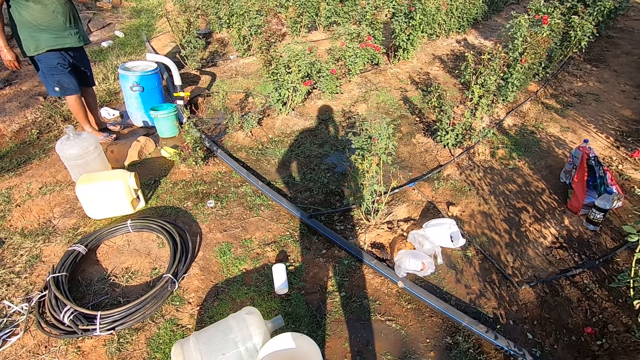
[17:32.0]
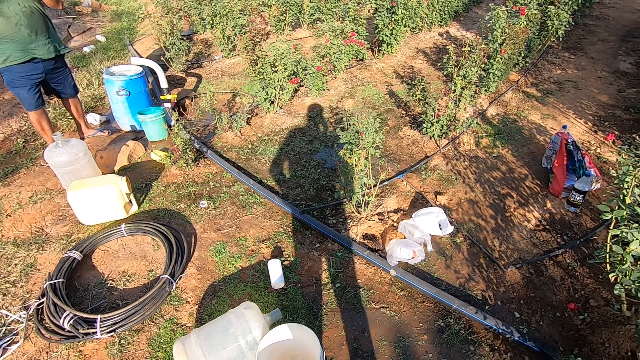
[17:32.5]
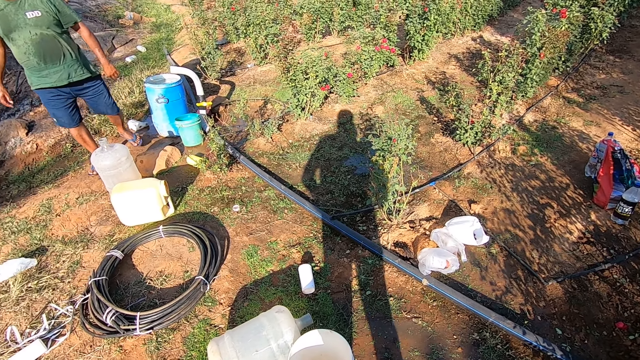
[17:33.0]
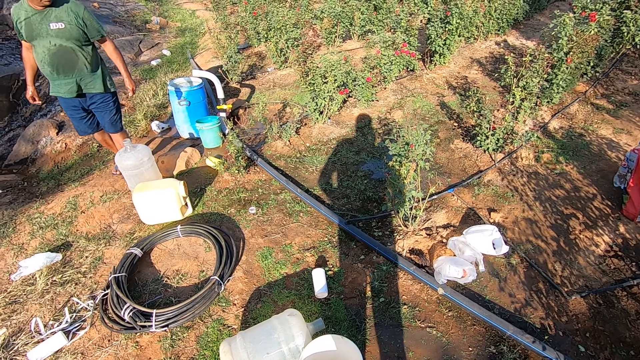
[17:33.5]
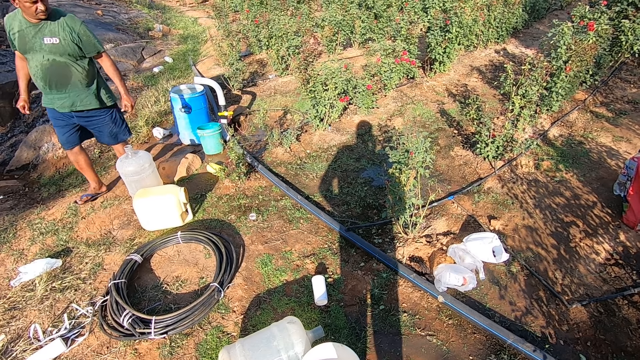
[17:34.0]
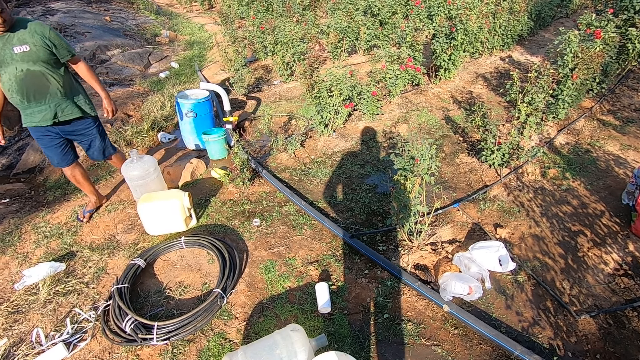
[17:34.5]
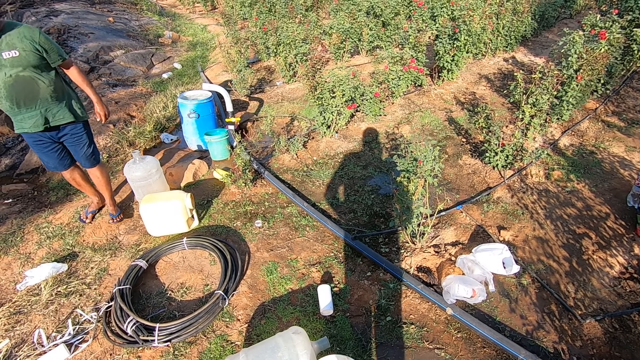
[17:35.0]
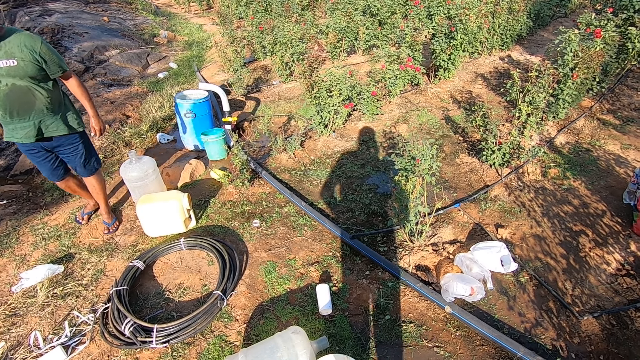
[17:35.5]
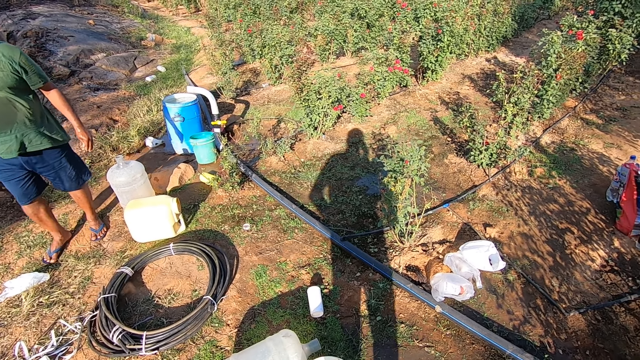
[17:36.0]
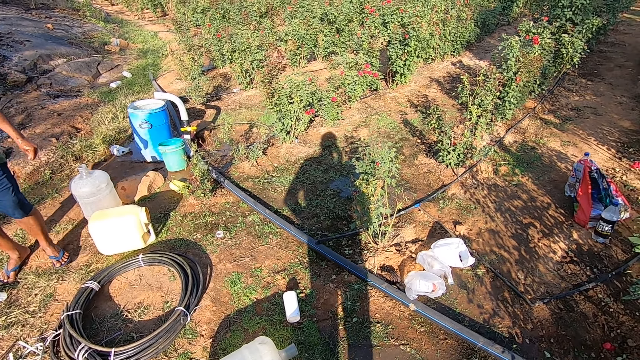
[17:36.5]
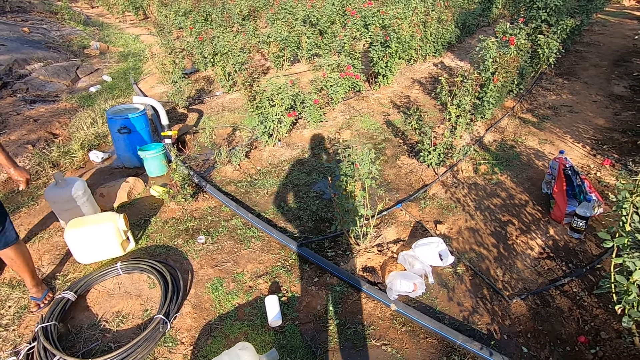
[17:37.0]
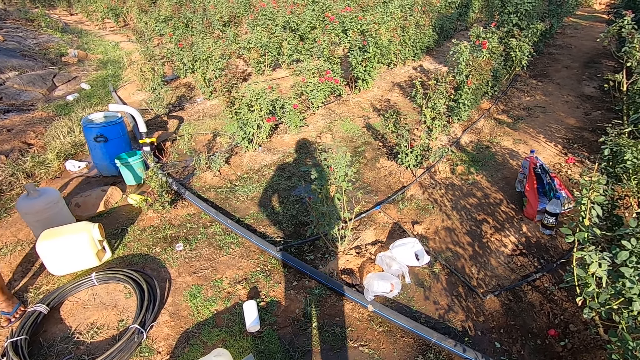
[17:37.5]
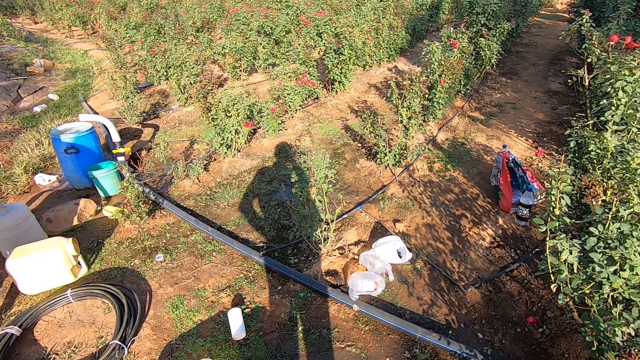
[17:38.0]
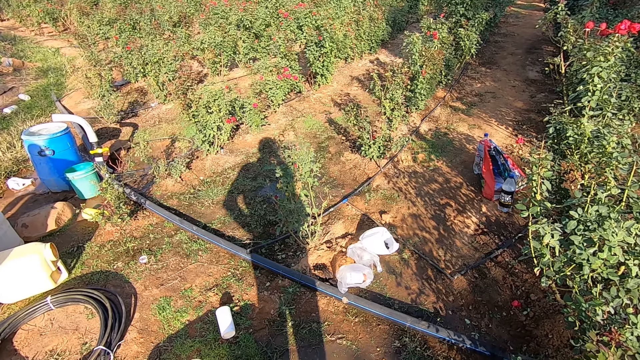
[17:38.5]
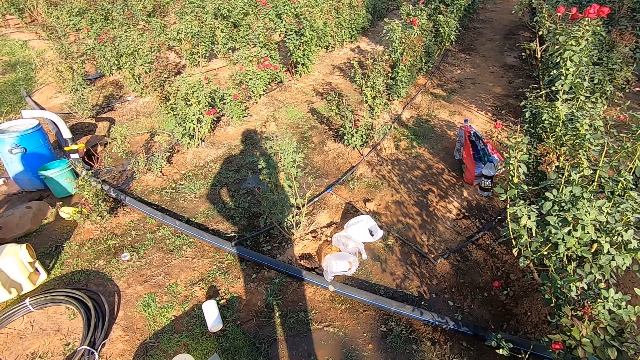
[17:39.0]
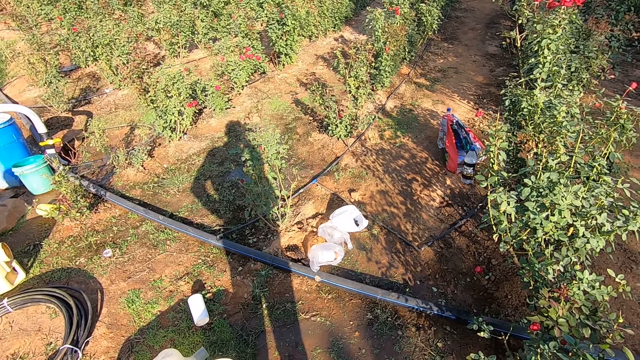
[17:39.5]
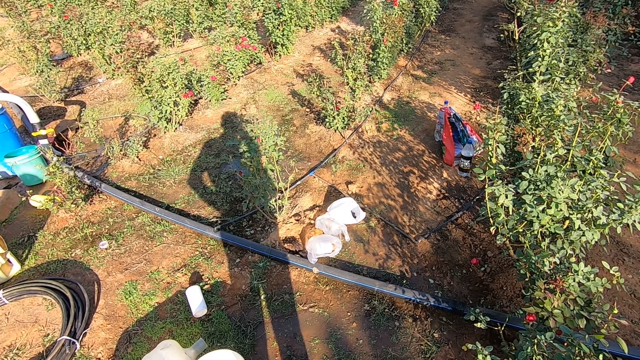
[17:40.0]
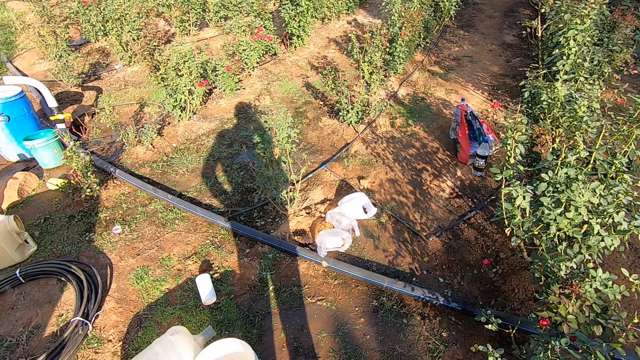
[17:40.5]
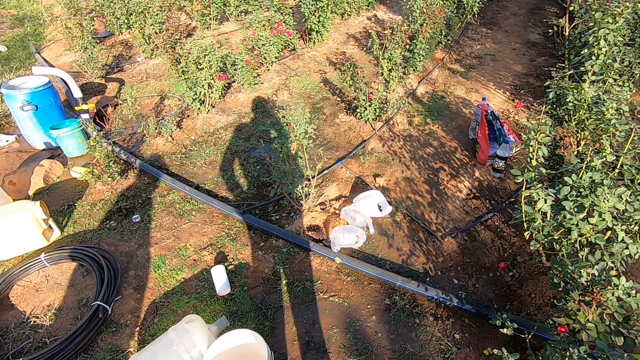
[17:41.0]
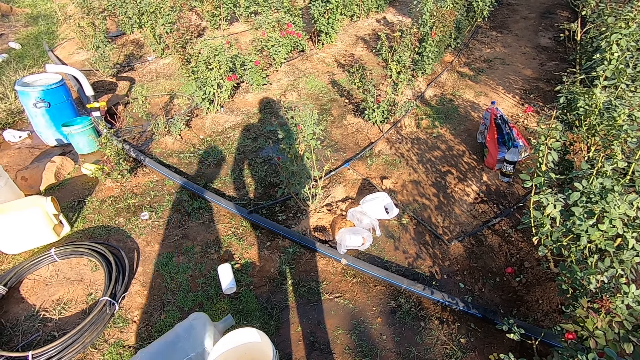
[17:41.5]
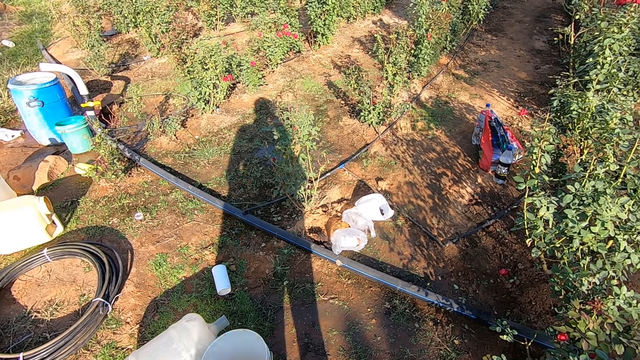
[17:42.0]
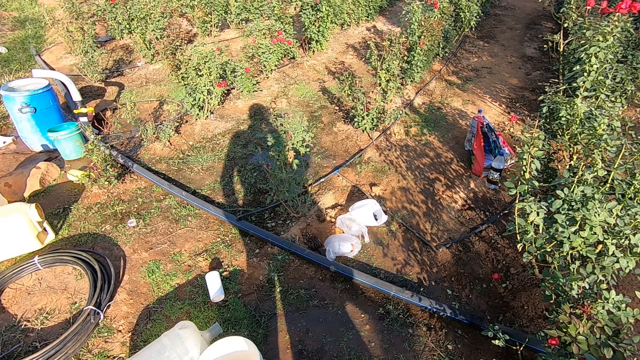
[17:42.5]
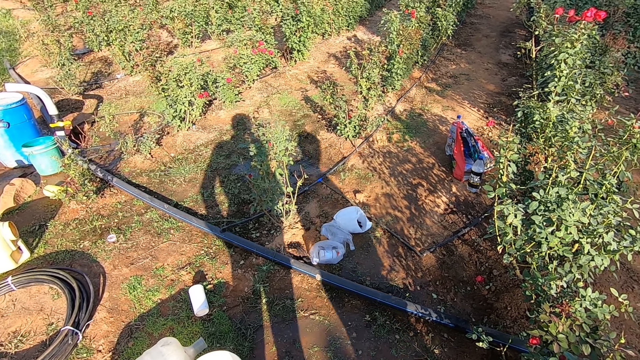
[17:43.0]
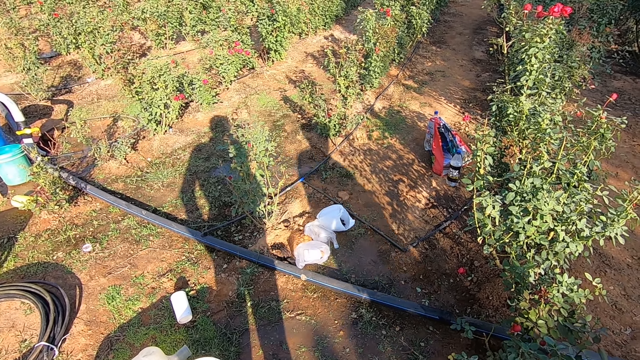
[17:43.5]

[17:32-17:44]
A man walks around the garden. The camera wearer walks around the garden.

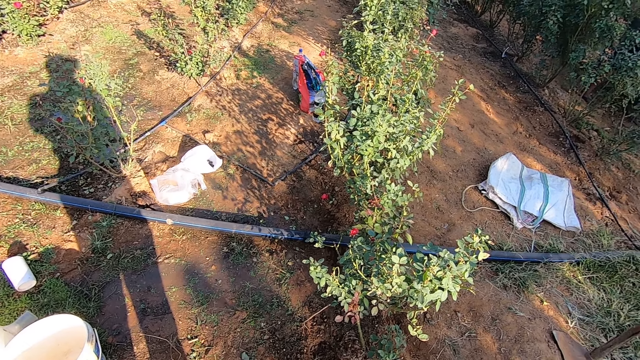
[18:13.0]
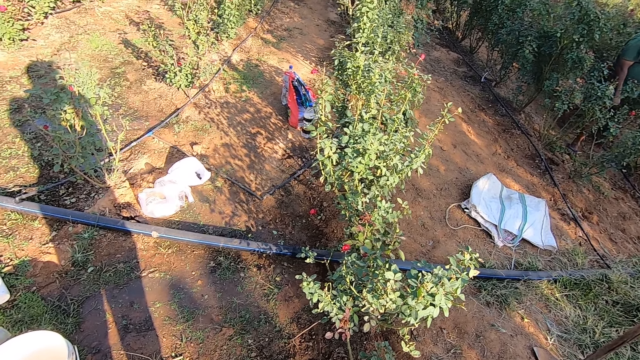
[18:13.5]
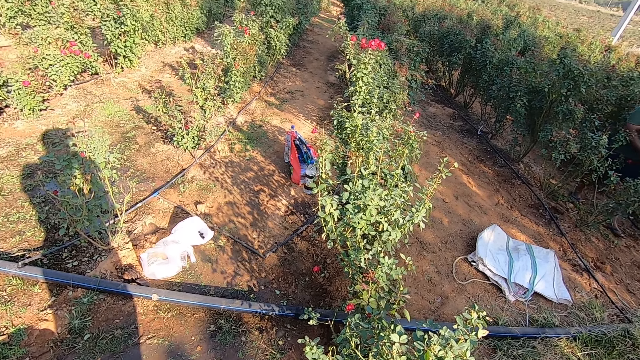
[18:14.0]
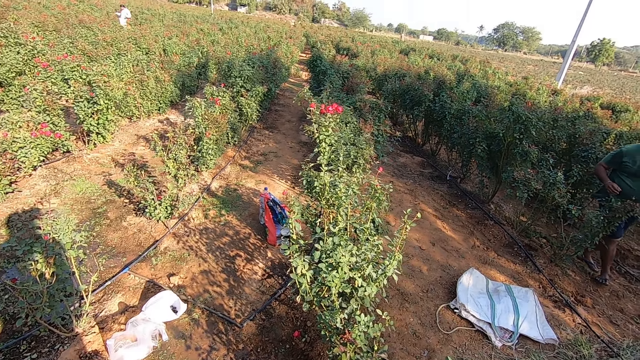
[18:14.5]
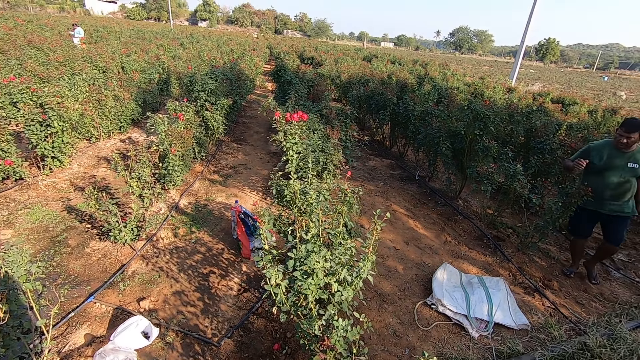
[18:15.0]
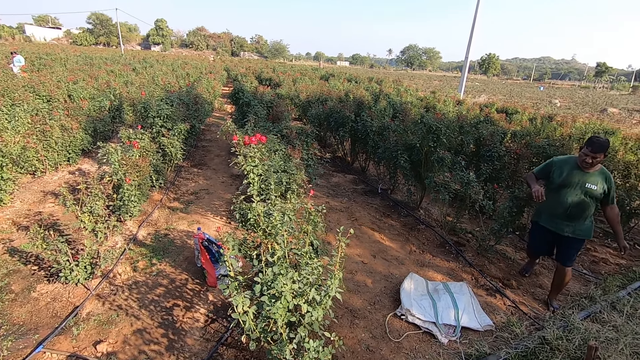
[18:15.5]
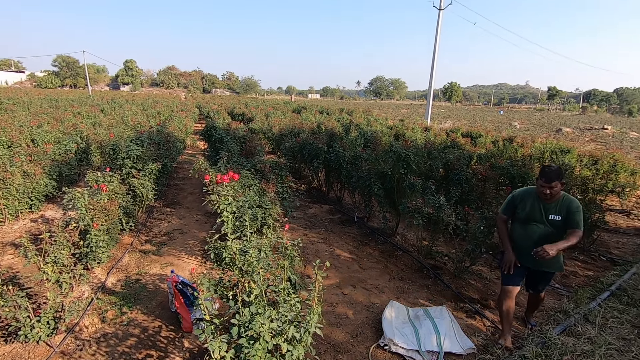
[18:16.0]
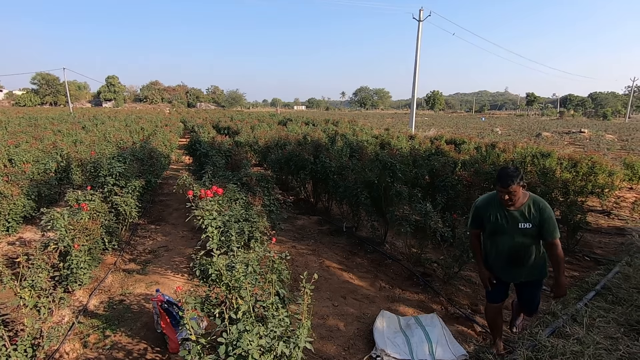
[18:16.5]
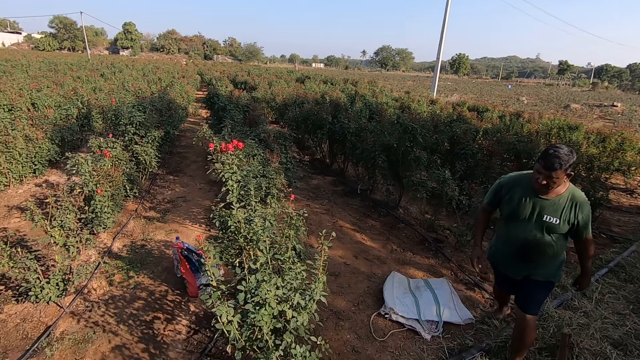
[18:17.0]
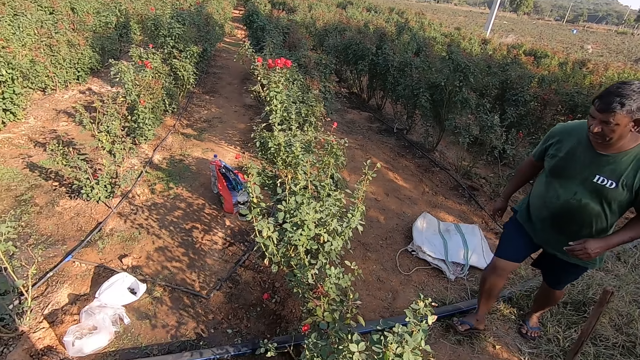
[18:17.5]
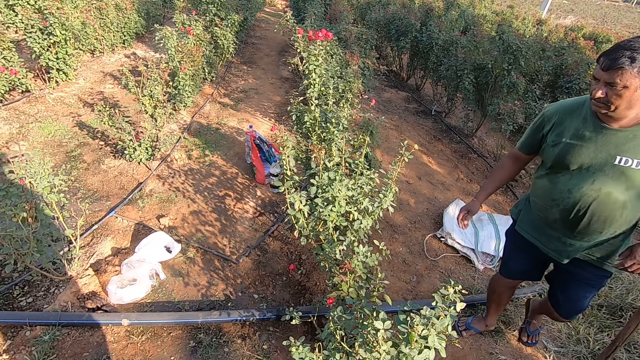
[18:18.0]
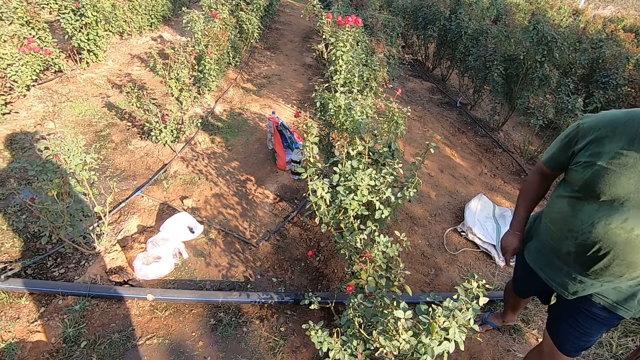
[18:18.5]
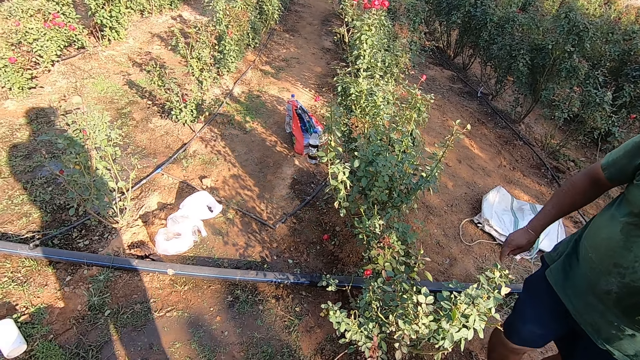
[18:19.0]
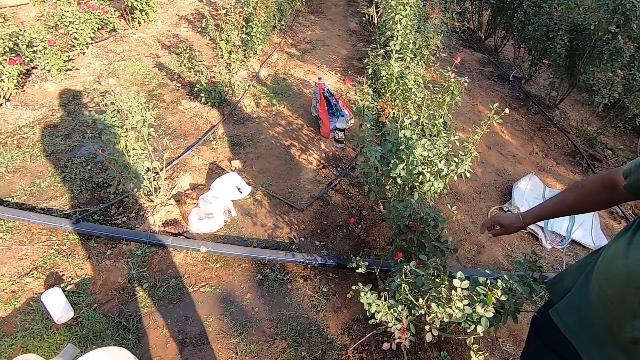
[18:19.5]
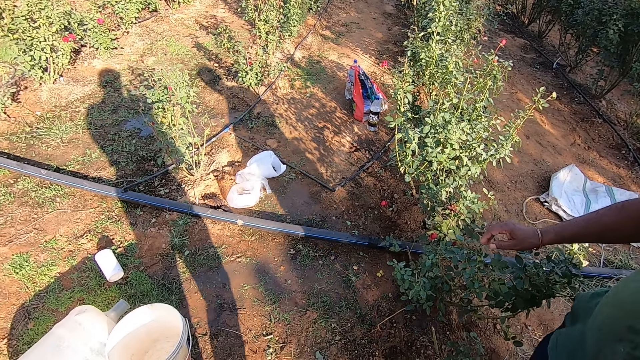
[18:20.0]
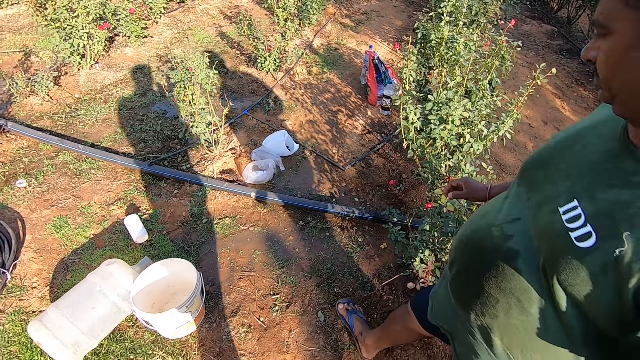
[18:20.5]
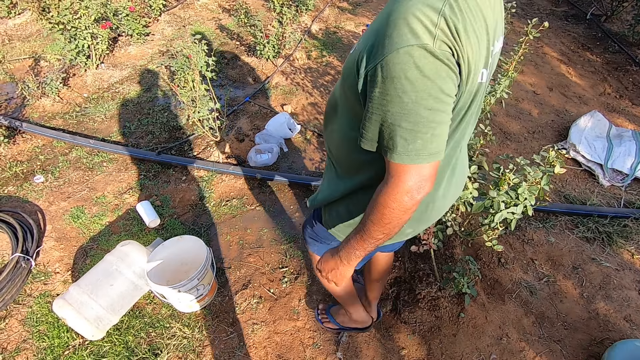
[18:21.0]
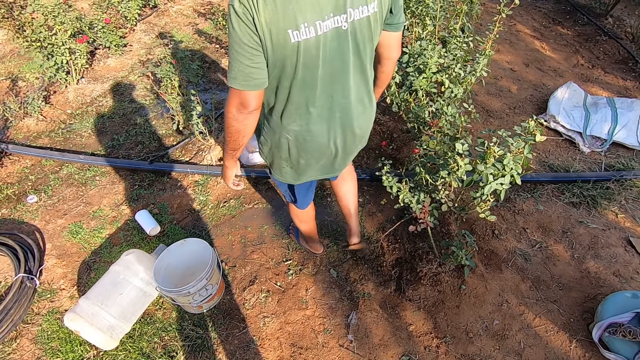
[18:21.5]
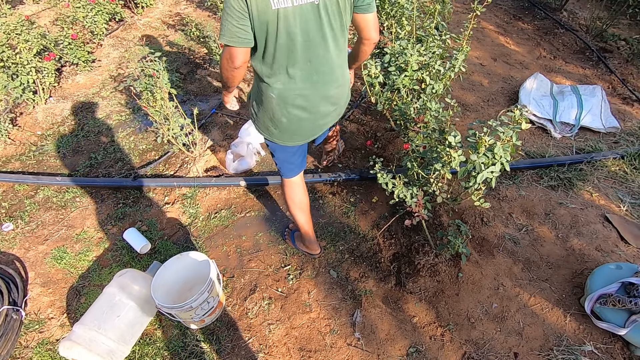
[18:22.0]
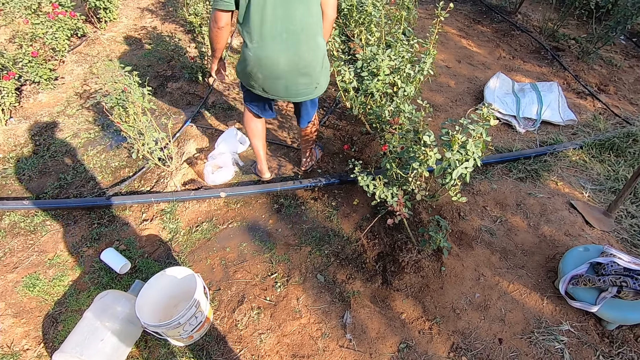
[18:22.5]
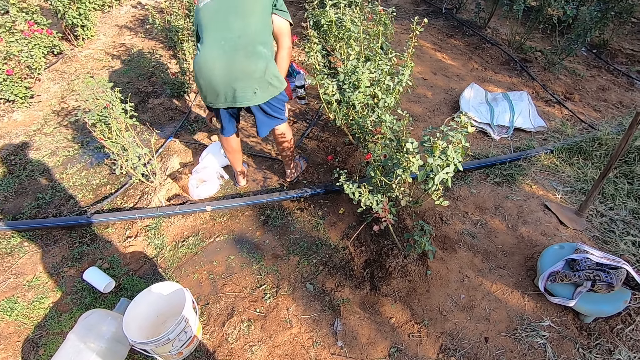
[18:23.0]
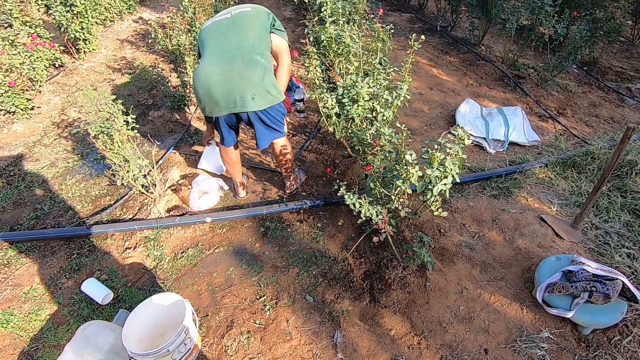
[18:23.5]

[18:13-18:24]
A man walks towards the camera wearer. The man walks around the garden. The man picks a nylon from the ground with his left hand.
